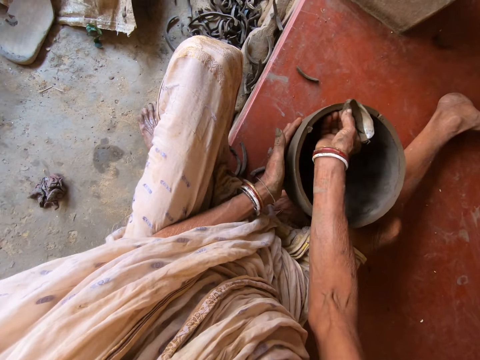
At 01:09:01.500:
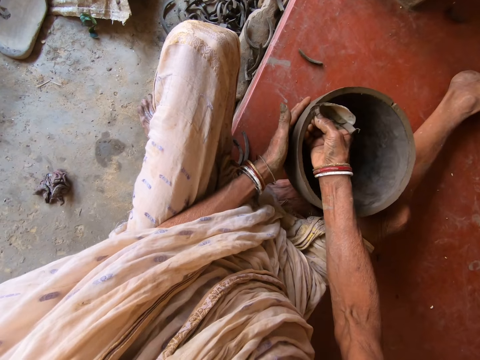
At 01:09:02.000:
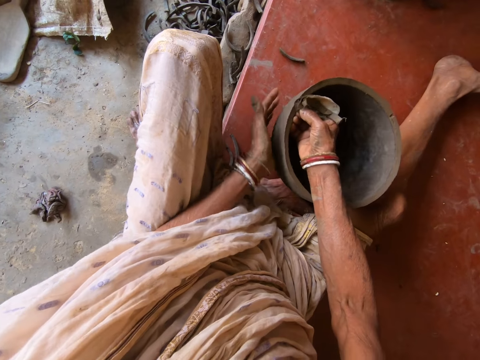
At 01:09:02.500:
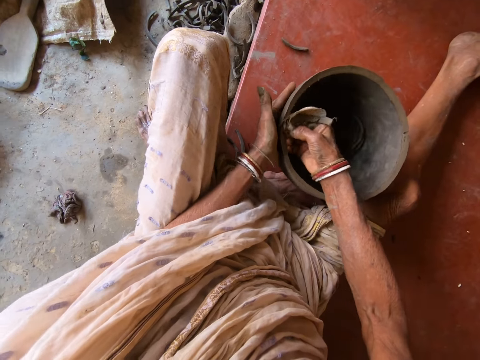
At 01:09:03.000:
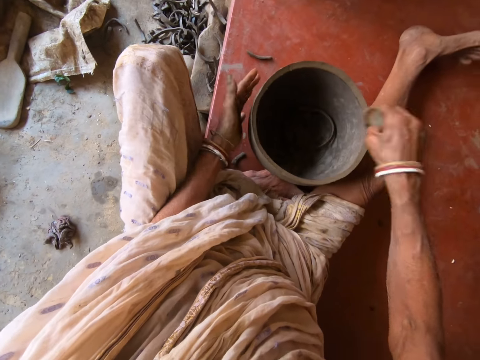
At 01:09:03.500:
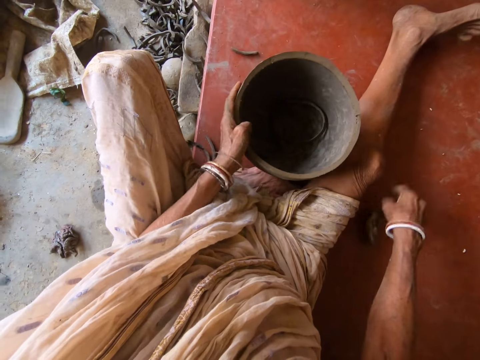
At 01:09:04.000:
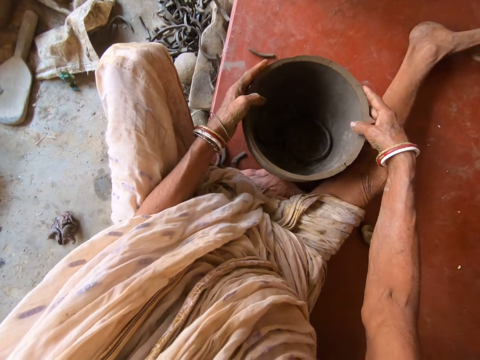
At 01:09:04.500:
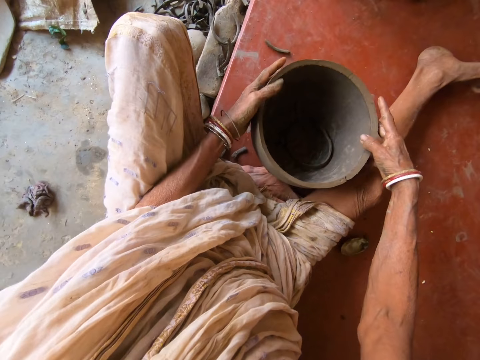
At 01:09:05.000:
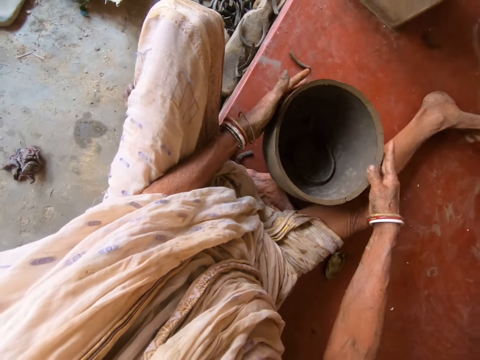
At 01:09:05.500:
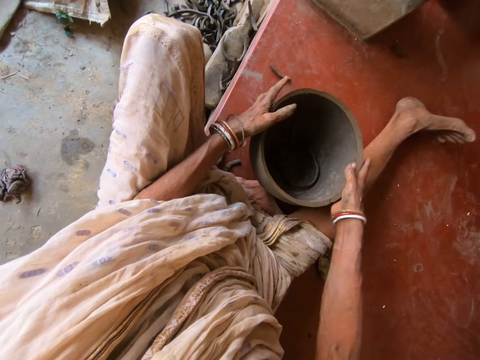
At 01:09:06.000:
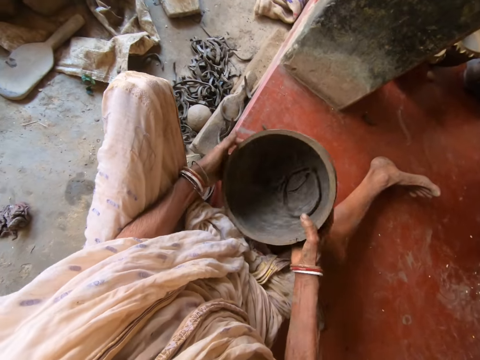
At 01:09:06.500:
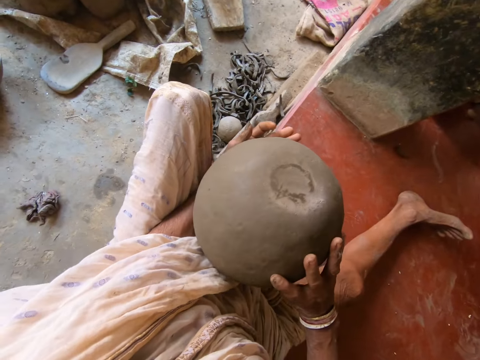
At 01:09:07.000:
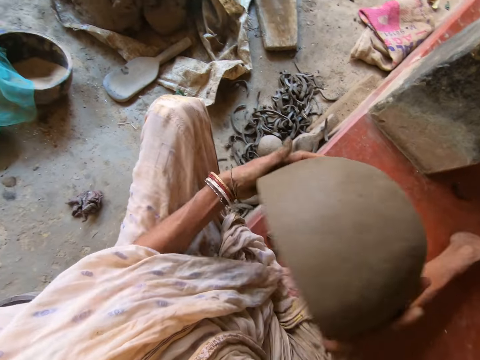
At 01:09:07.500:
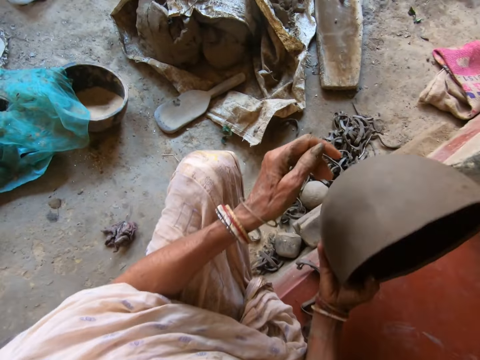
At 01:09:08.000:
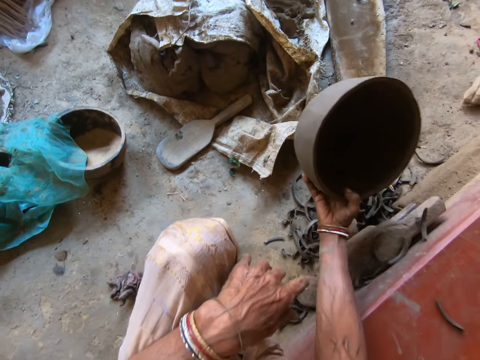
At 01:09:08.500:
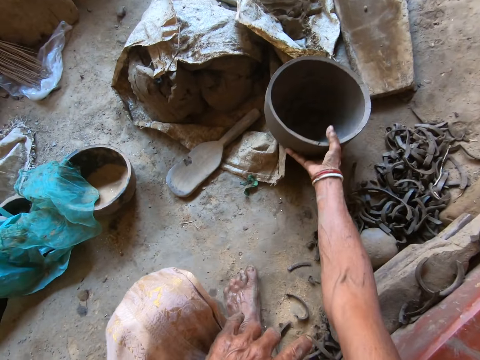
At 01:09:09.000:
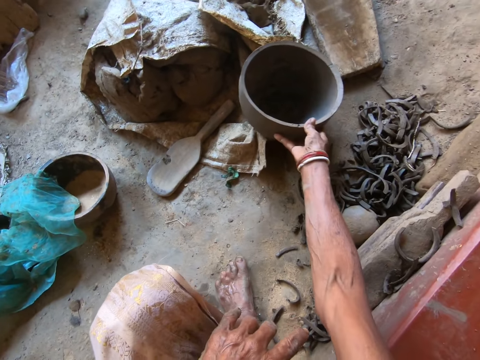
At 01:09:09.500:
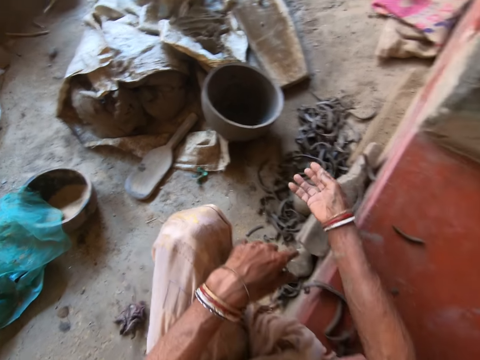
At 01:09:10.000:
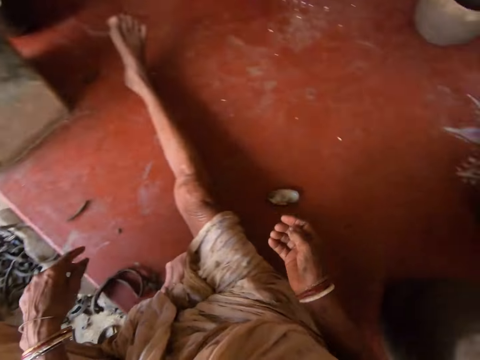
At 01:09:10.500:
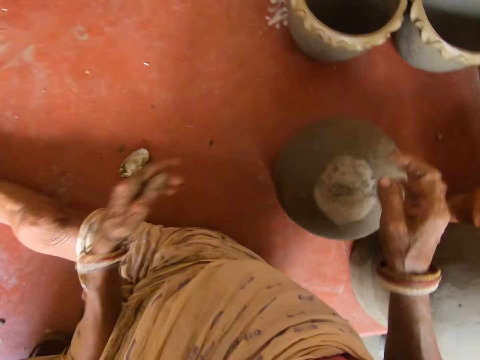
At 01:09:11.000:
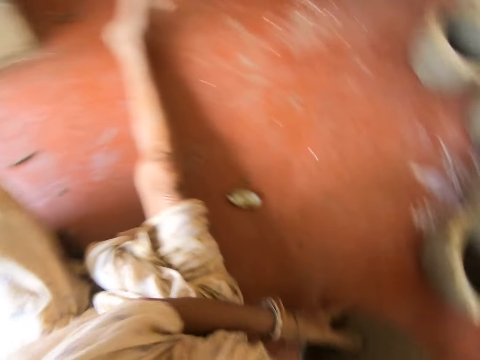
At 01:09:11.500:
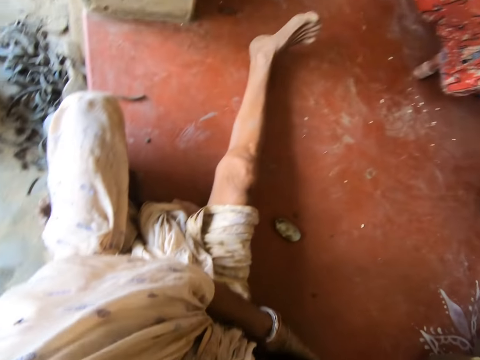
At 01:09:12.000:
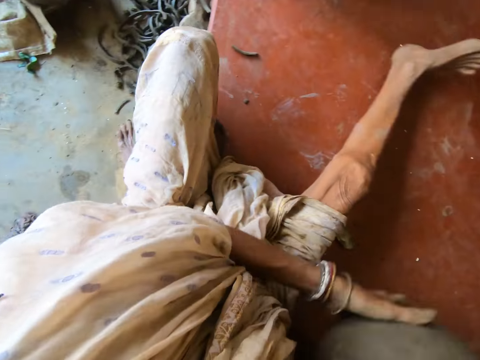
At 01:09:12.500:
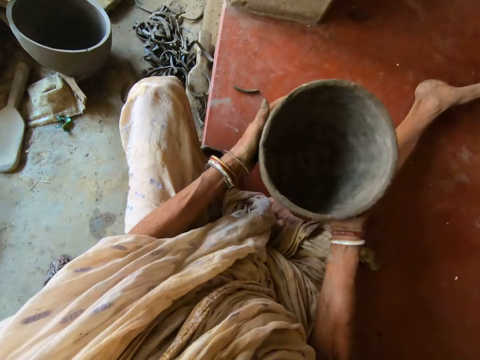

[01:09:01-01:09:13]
The camera wearer drops the metal rib on the platform with her right hand. She adjusts the clay pot or pottery with her hands. She holds the pottery with both hands. She looks at the pottery. She flips the clay pot with her hands. She looks at the pottery. She places the clay pot on the floor with her right hand. She lifts the clay pot from the platform with her hands.

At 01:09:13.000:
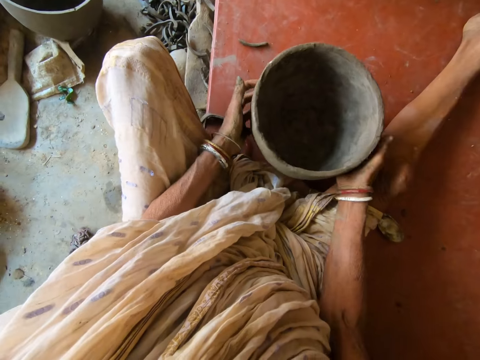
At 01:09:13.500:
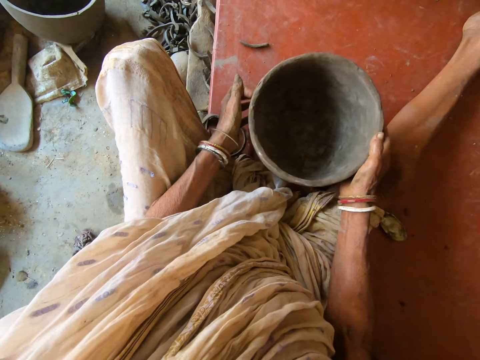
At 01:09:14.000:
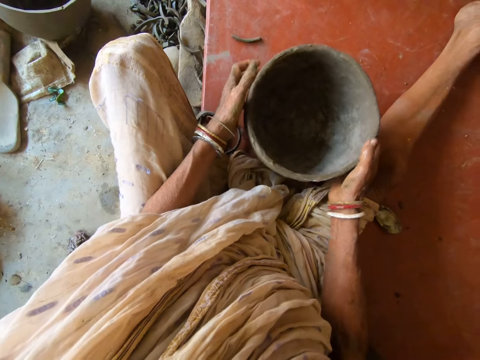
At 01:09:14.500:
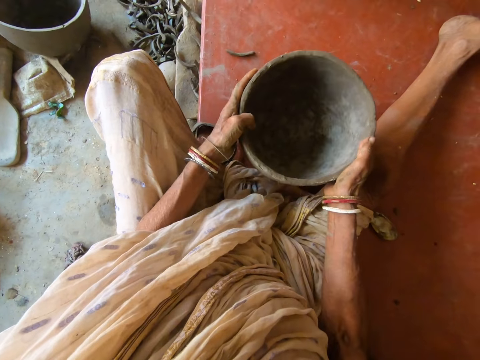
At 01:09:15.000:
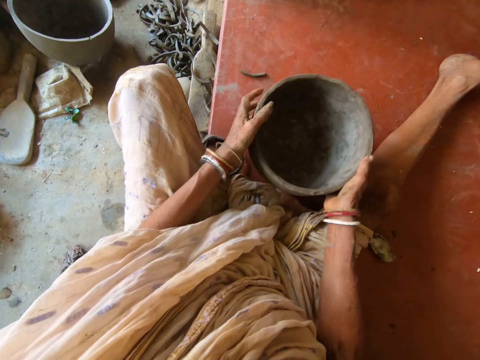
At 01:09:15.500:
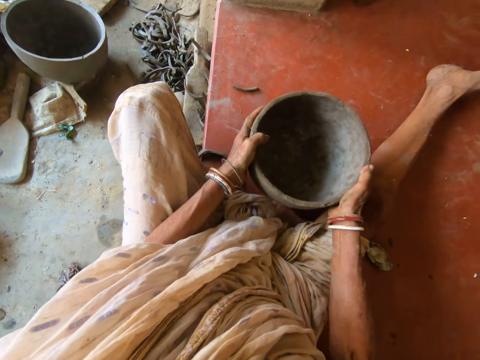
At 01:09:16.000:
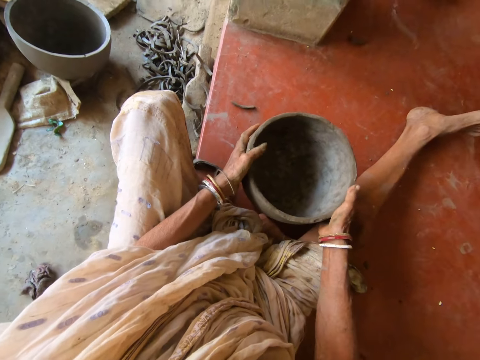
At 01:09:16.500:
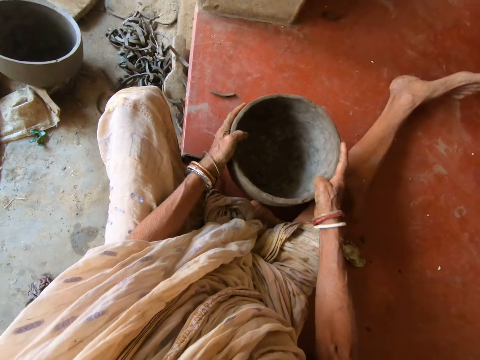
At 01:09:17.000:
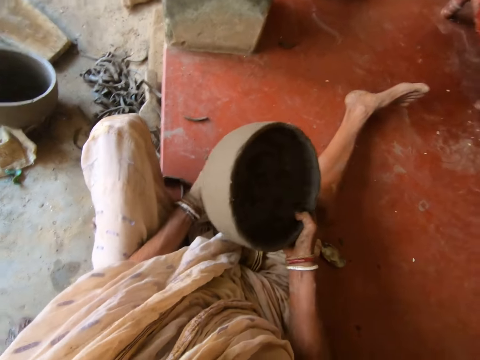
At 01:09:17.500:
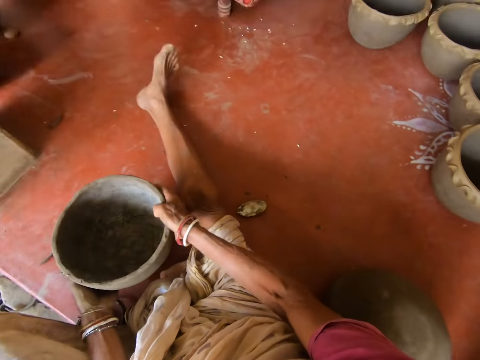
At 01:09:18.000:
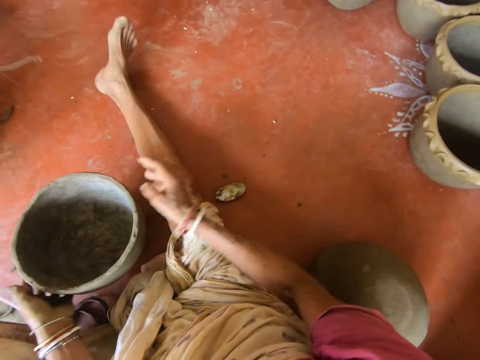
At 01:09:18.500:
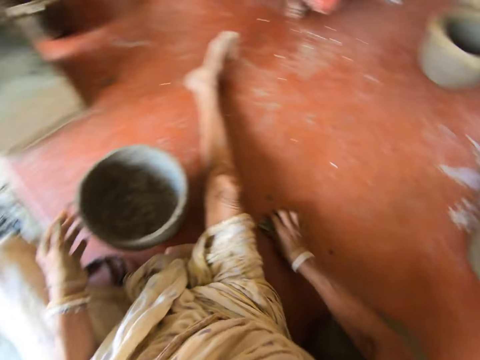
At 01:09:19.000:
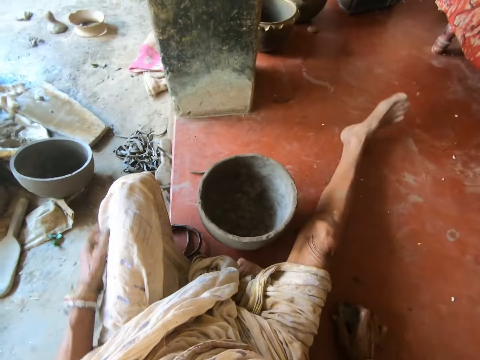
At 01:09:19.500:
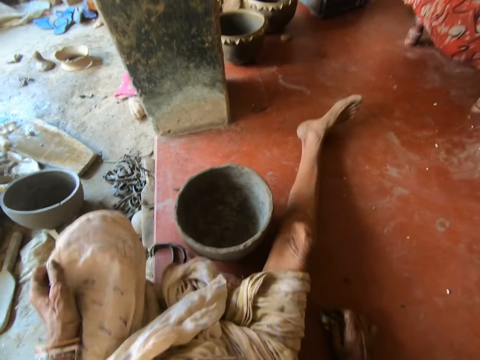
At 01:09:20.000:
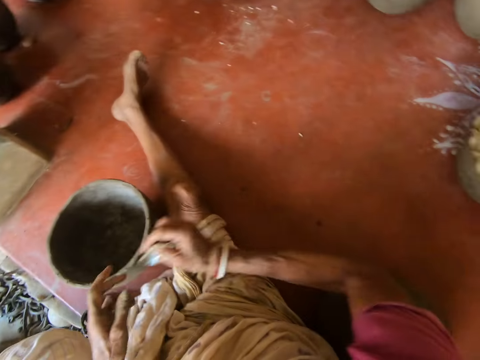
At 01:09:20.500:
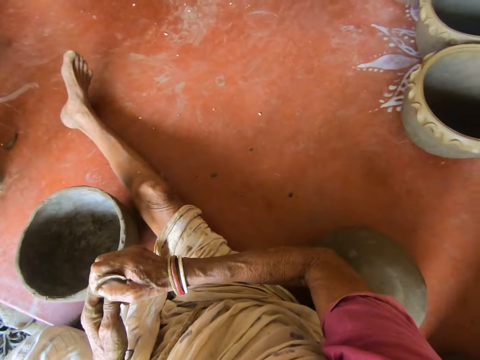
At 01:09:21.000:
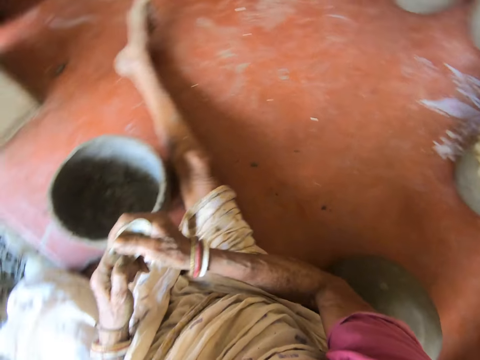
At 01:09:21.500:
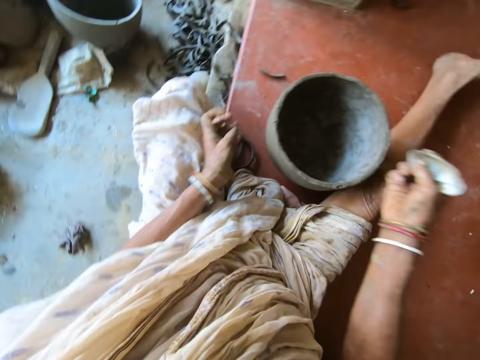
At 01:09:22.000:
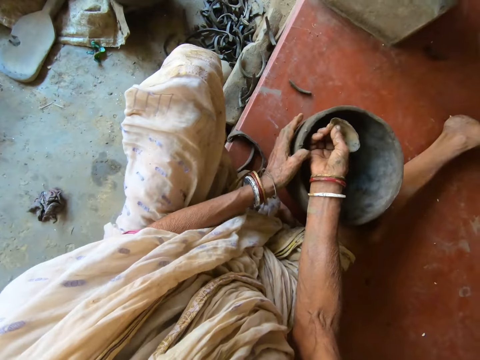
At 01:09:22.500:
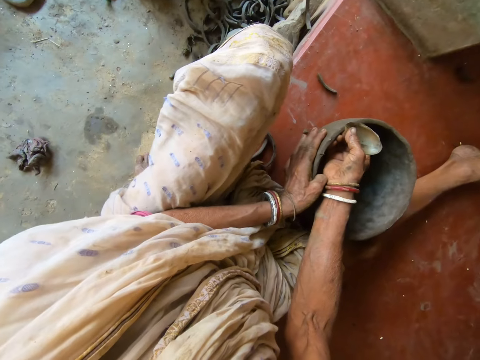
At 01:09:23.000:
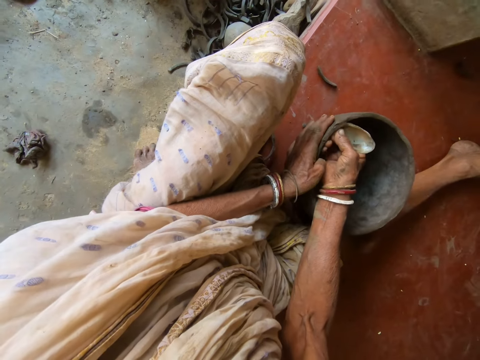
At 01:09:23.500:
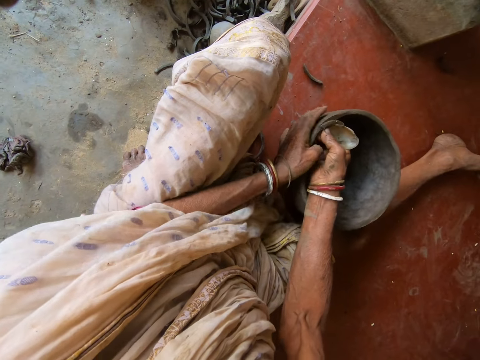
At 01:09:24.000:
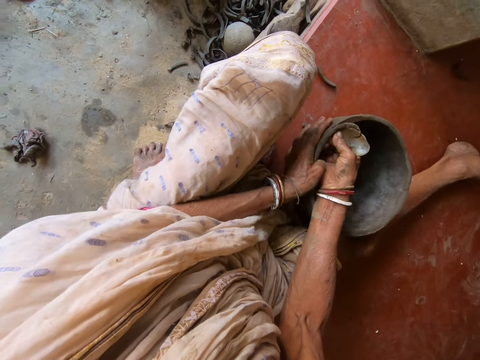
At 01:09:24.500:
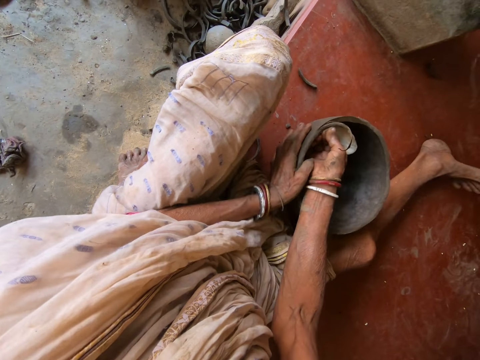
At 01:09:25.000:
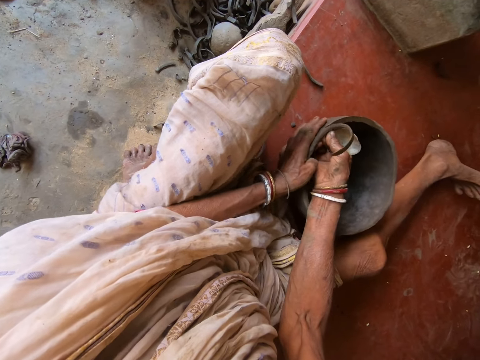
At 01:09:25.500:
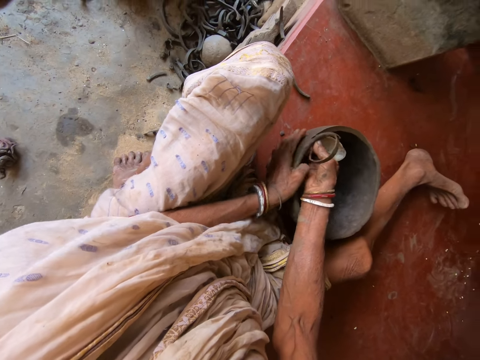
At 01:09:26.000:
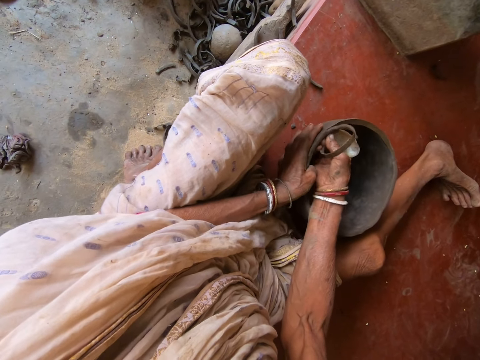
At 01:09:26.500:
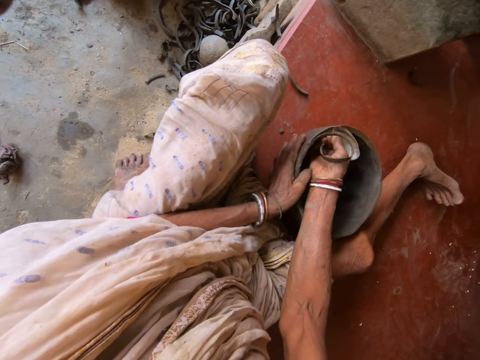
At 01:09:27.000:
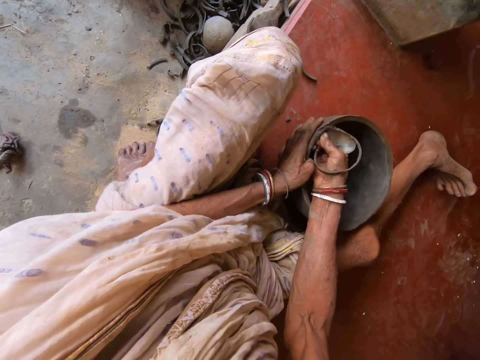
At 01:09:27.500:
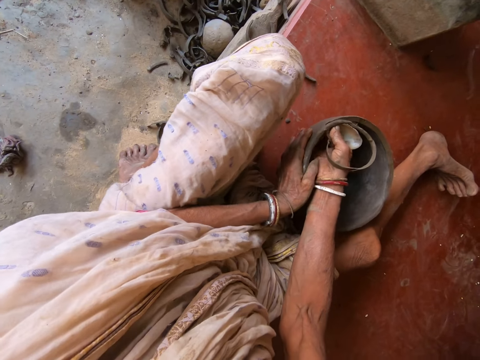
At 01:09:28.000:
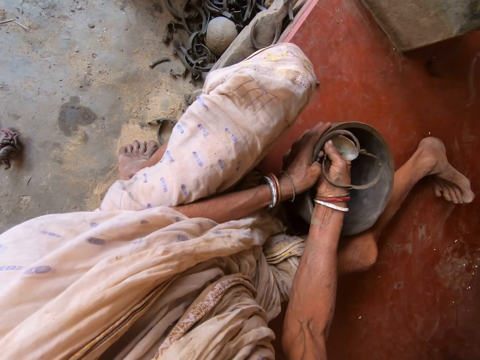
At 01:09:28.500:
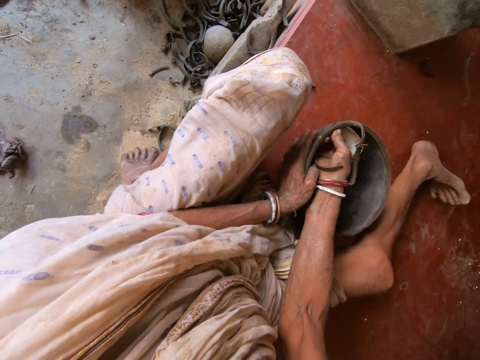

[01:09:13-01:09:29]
The camera wearer places the clay pot on the platform with her hands. She rotates the clay pot on the platform with her hands. She hits the clay pot on the platform. She turns the clay pot with her hands. She hits the clay pot on the platform. She adjusts the clay pot with her hands. She lifts the clay pot from the platform with her hands. She places the clay pot on the platform with her hands. She picks up a metal rib or cutter from the platform with her right hand. She adjusts her dress with her left hand. She adjusts the metal rib with her hands. She touches the cutter with both hands. She holds the lip of the clay pot with her left hand. She trims the lip of the clay pot with the metal rib in her right hand.
